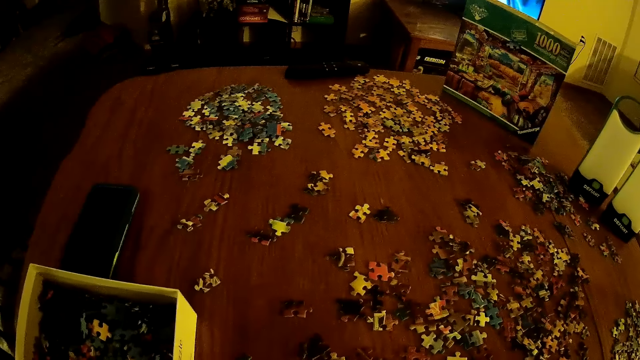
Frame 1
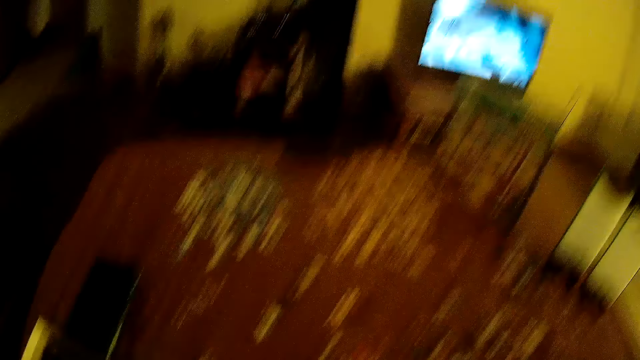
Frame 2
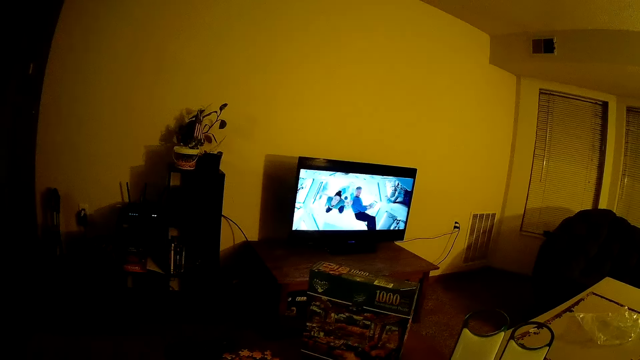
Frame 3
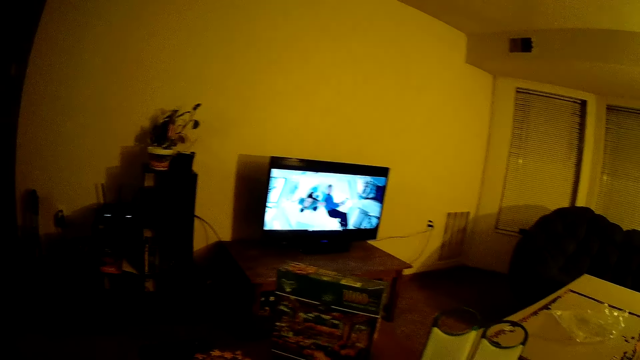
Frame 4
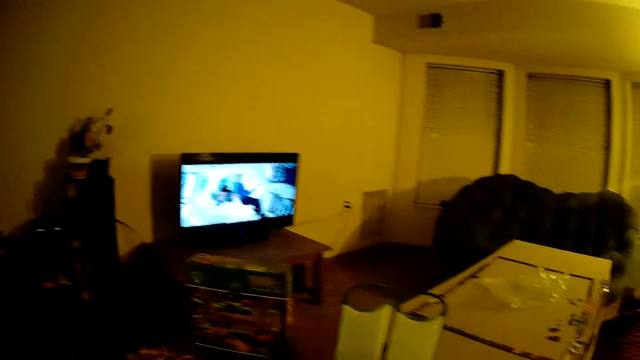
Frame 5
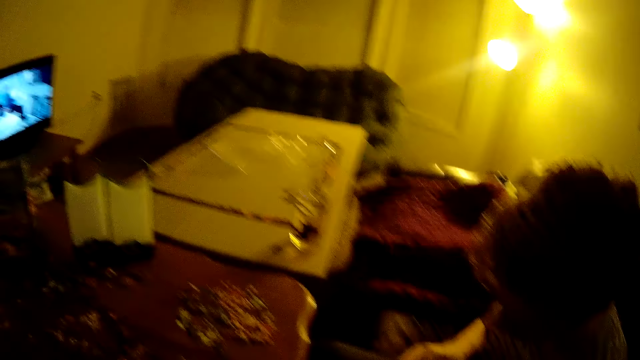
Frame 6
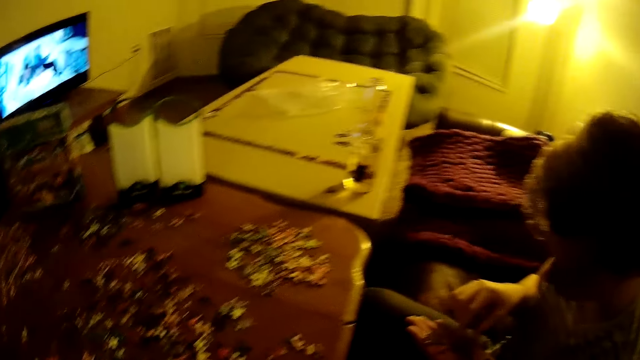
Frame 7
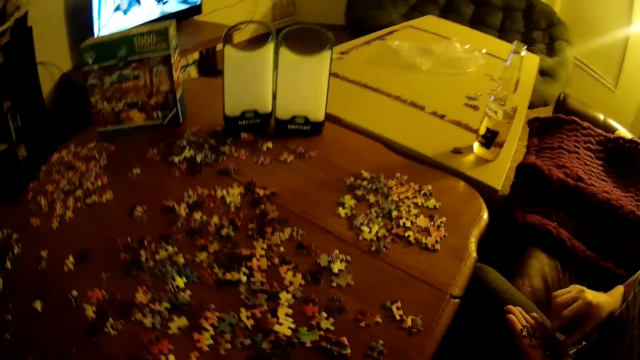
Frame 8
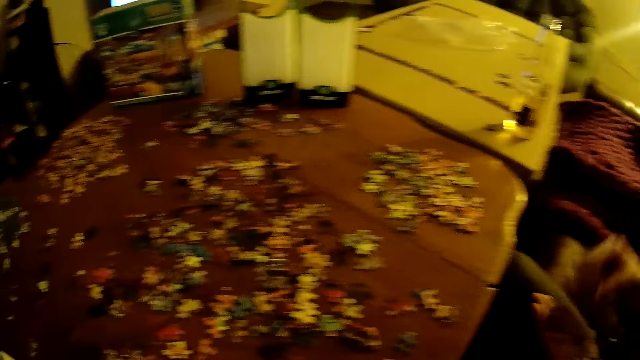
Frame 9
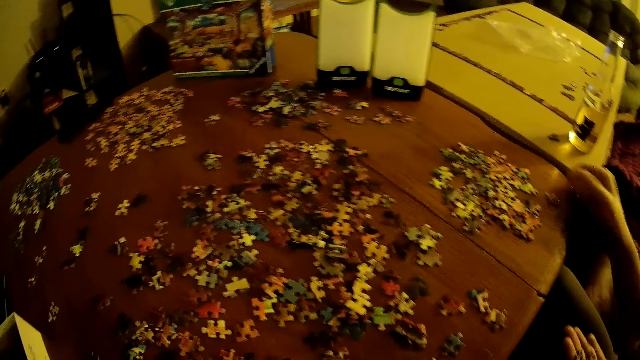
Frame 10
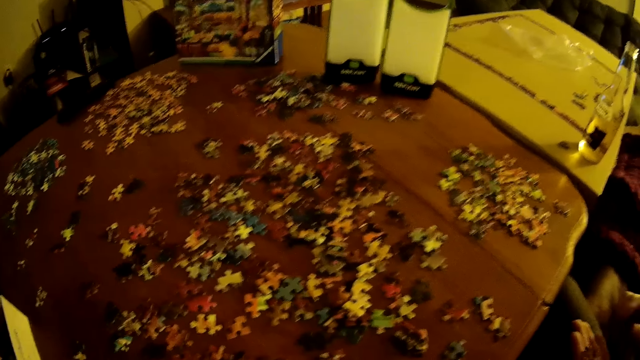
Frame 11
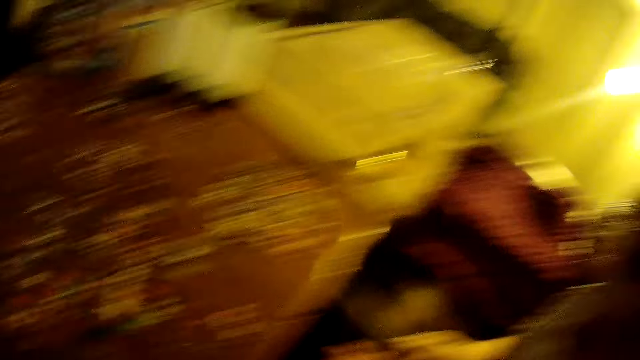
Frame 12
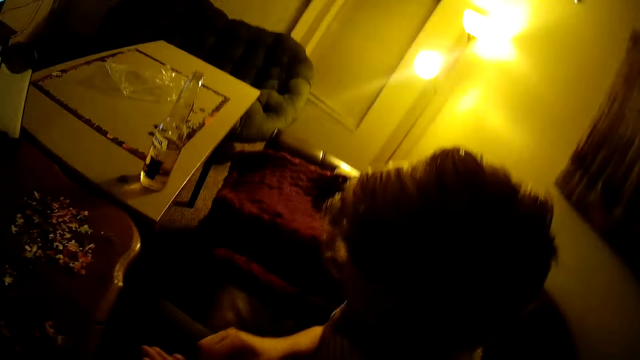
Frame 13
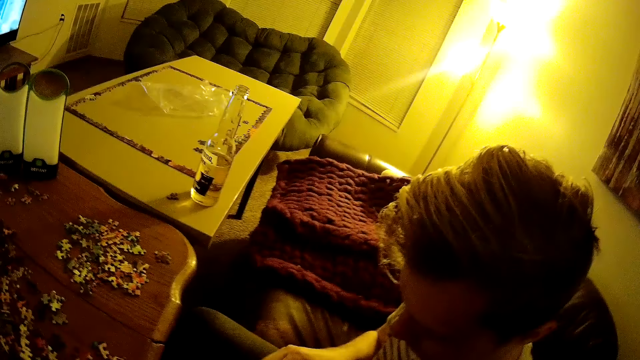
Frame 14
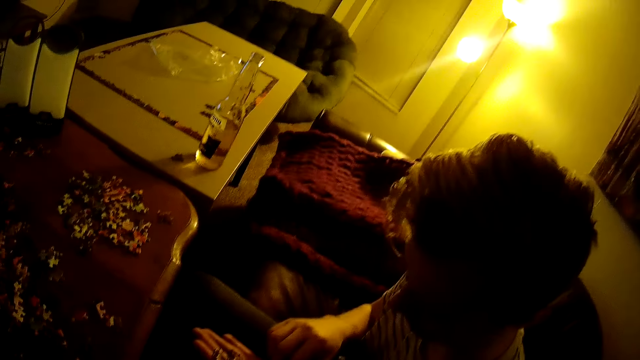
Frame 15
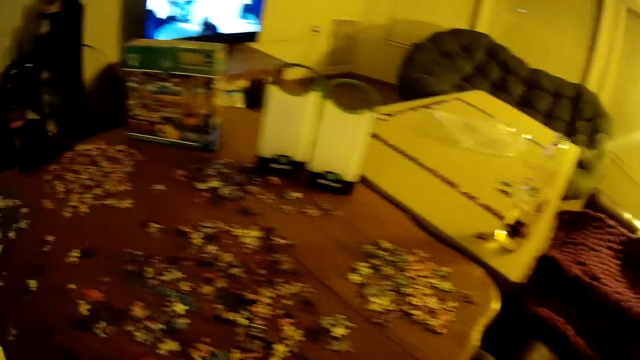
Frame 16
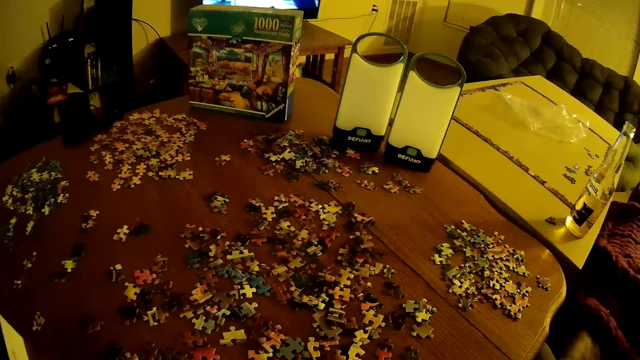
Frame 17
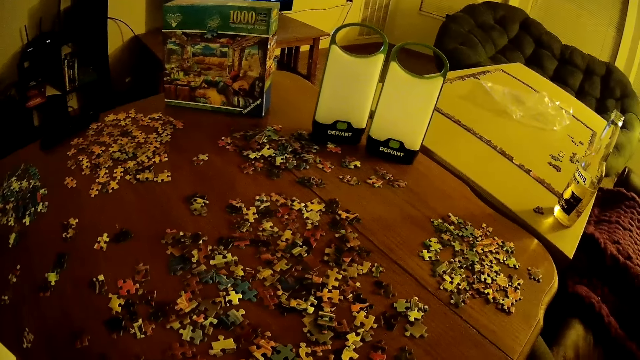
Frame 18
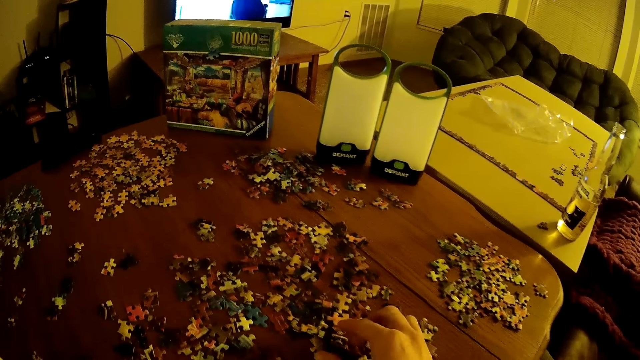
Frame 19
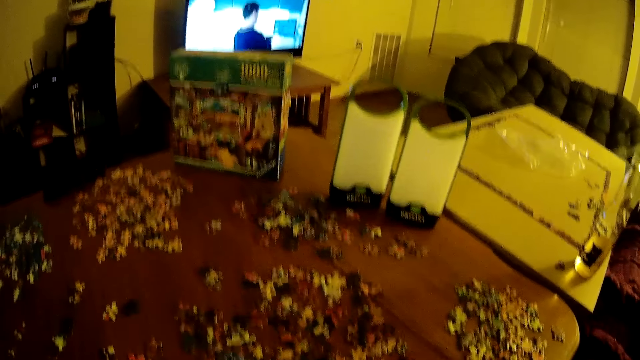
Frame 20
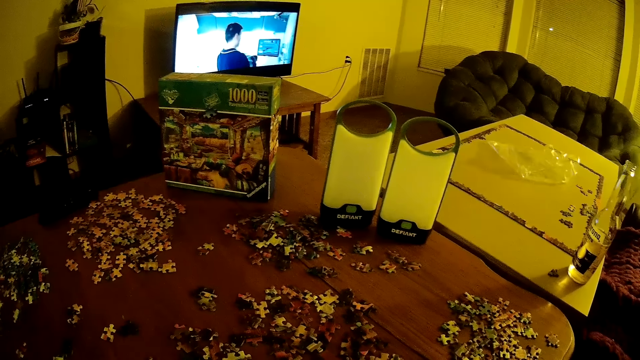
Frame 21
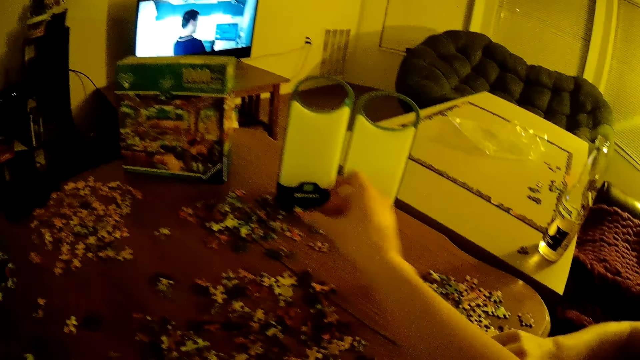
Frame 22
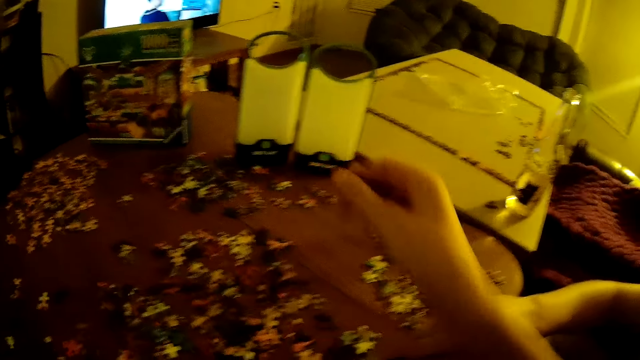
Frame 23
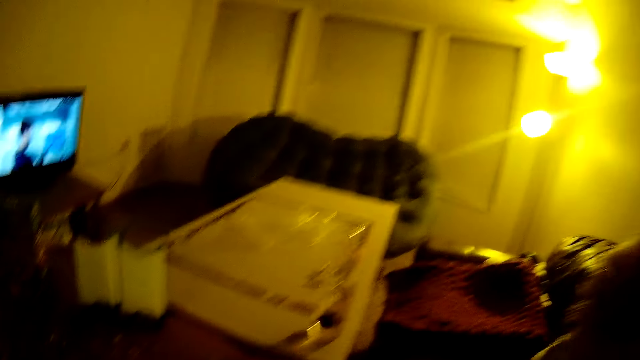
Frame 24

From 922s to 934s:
The camera wearer watches the television. A man assembles the jigsaw puzzle. The camera wearer assembles the jigsaw puzzle. The man holds the puzzle.

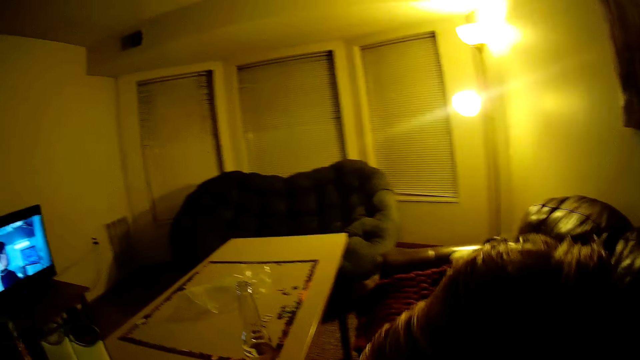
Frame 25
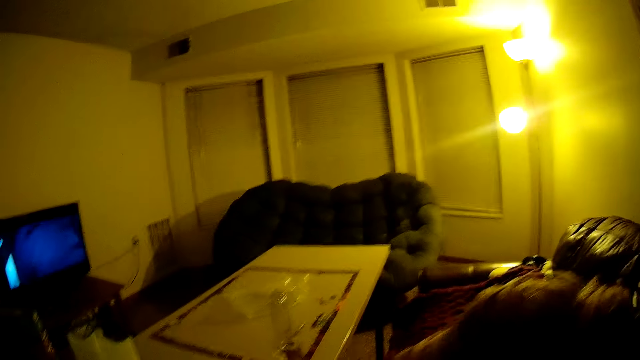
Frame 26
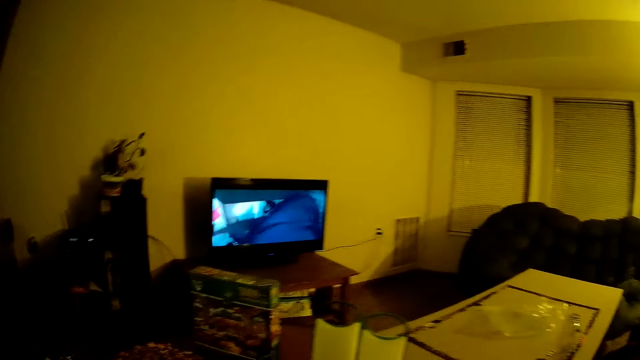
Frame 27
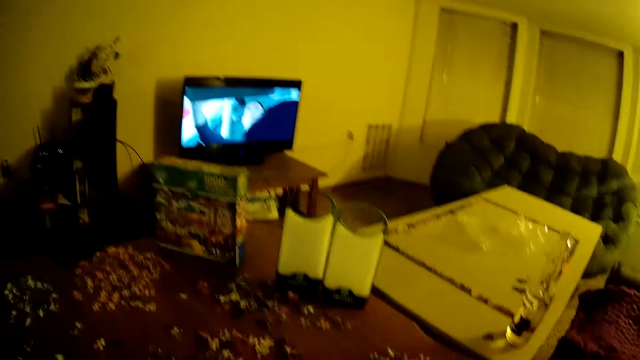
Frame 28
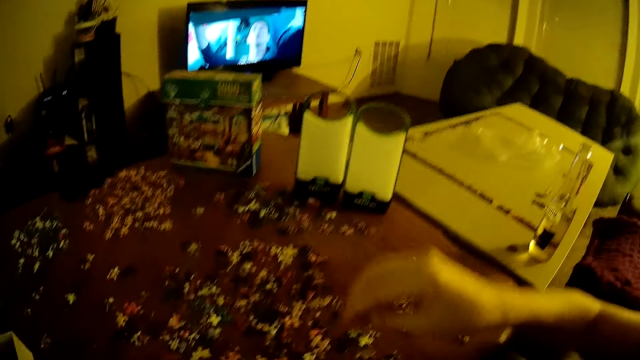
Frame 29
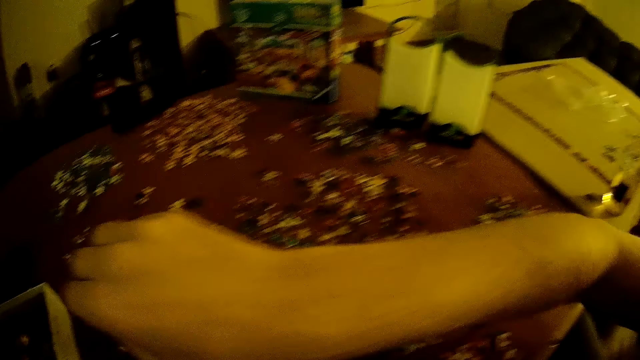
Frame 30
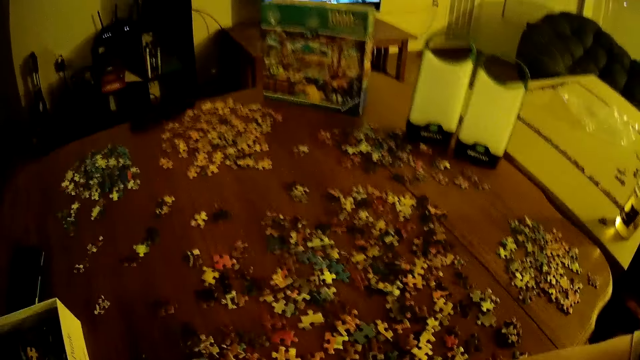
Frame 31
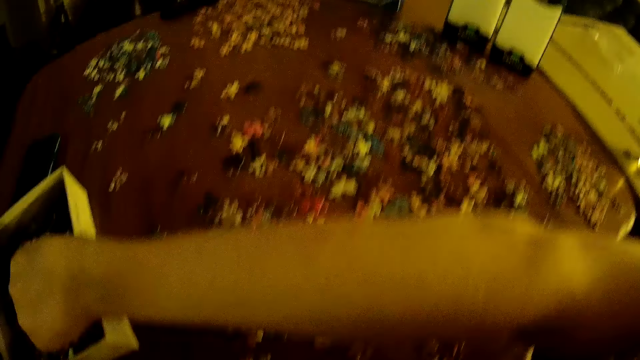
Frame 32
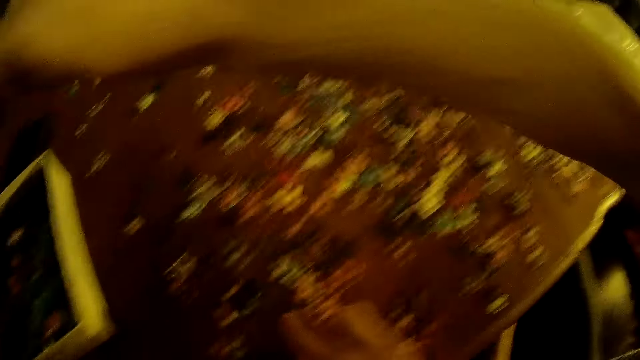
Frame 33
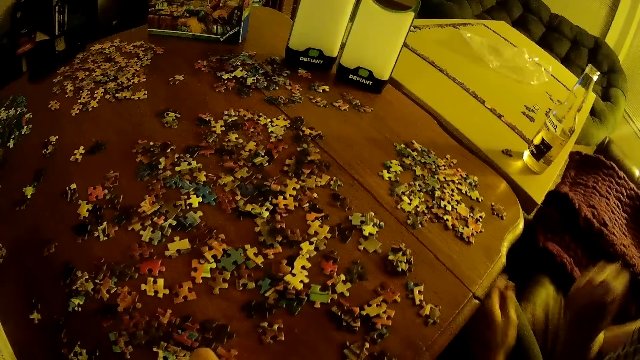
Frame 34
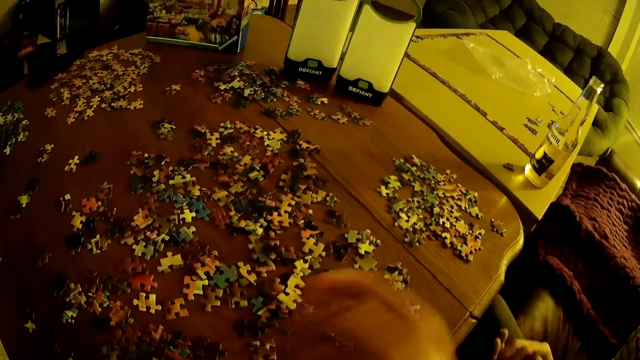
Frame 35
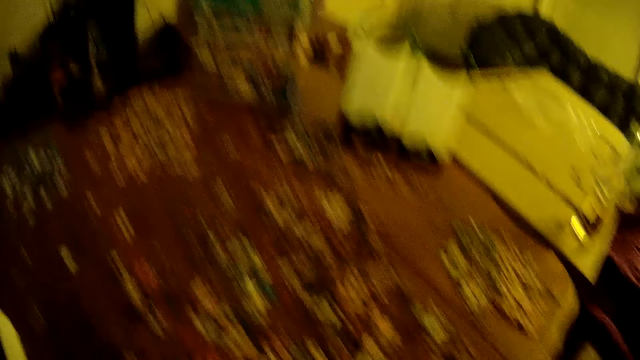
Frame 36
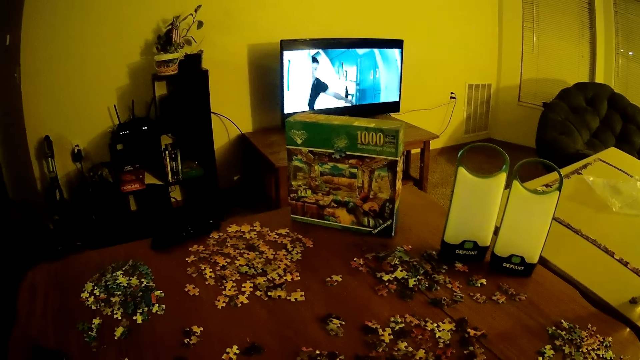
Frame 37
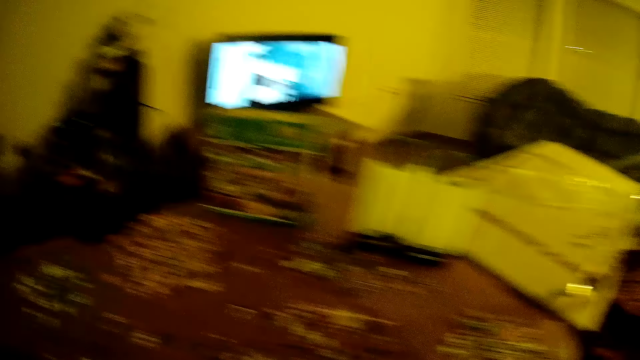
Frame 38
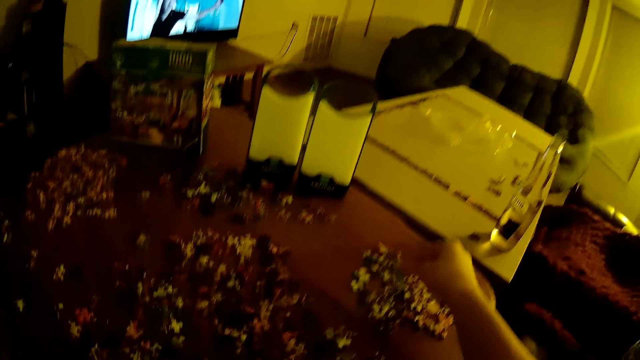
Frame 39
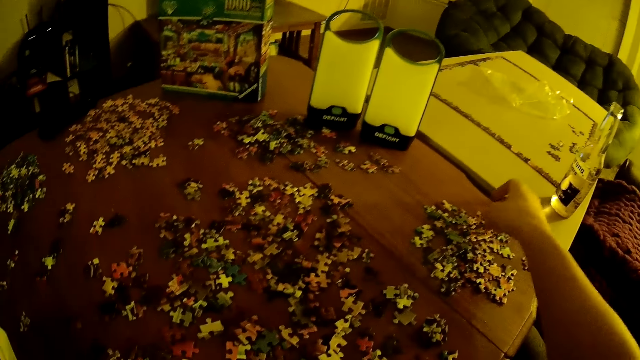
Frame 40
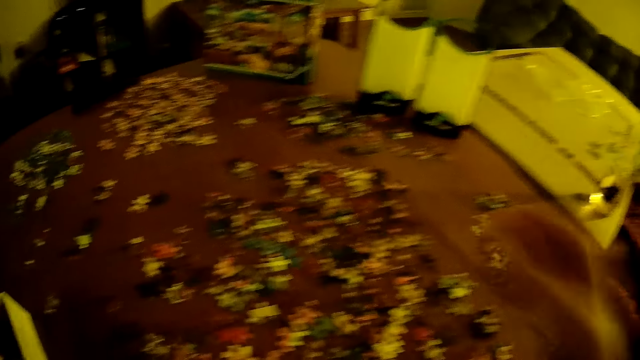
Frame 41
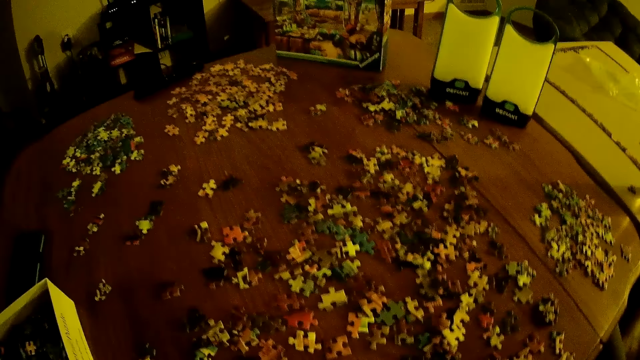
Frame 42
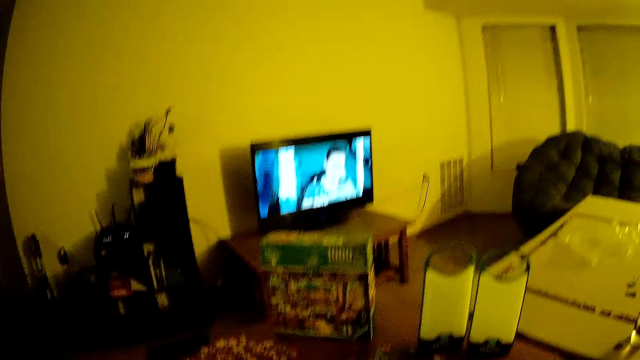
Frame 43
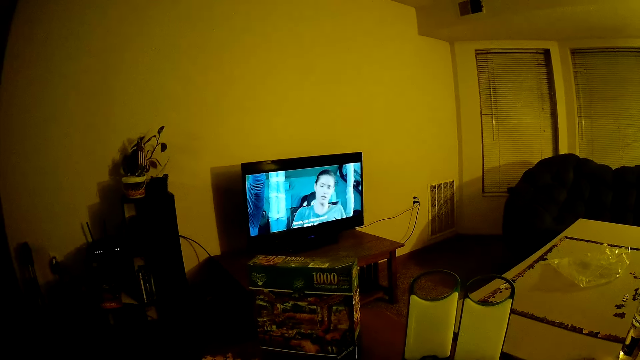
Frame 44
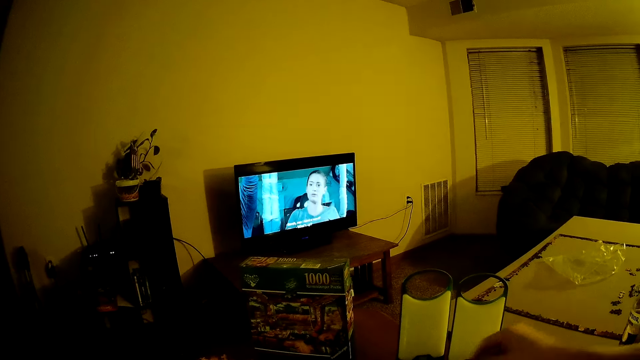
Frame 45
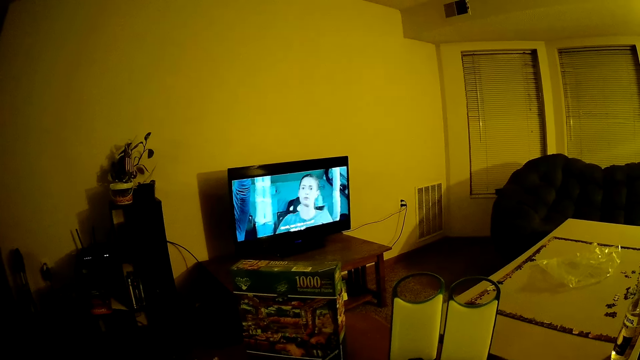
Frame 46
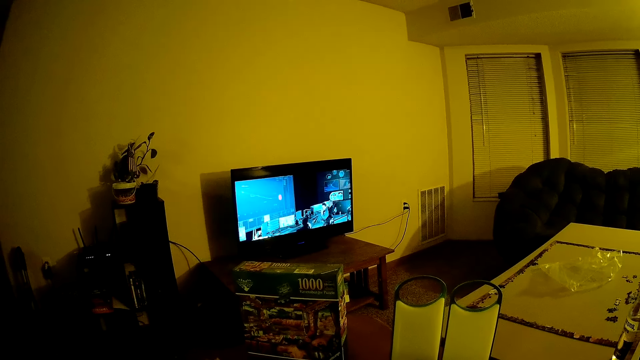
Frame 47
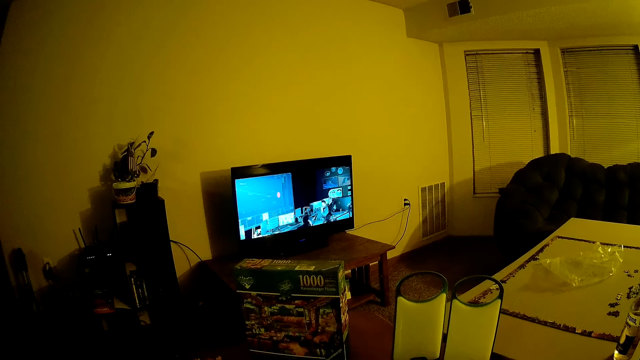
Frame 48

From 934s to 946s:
A man picks up puzzles. The camera wearer moves the puzzles on the table.
